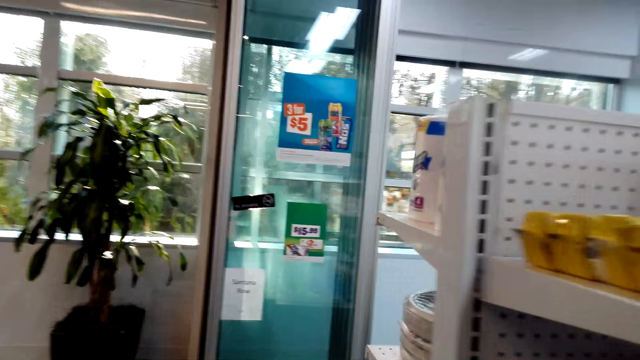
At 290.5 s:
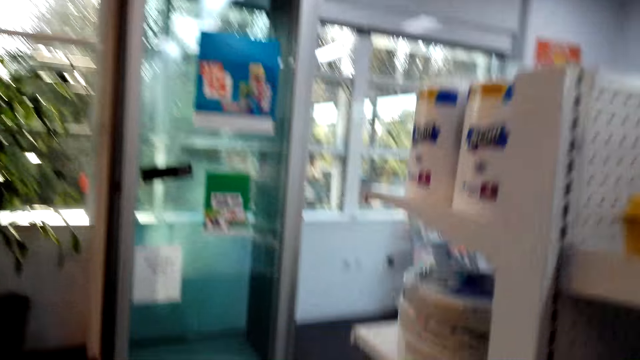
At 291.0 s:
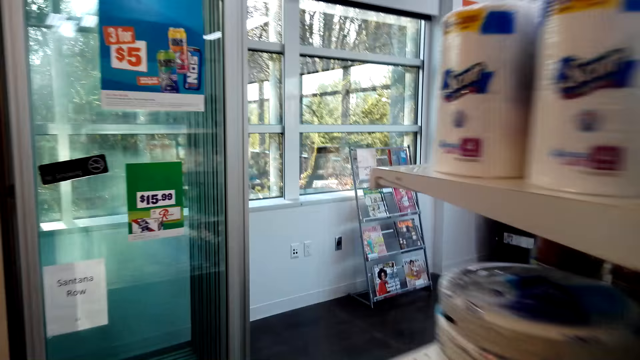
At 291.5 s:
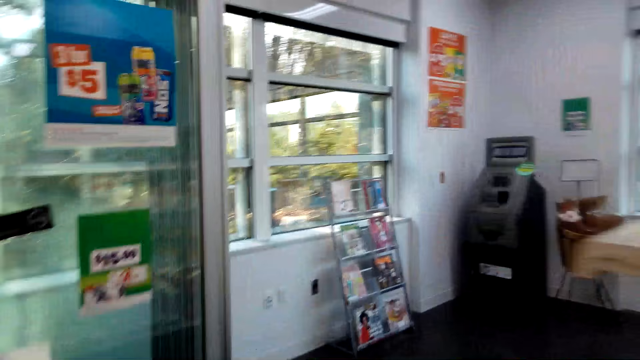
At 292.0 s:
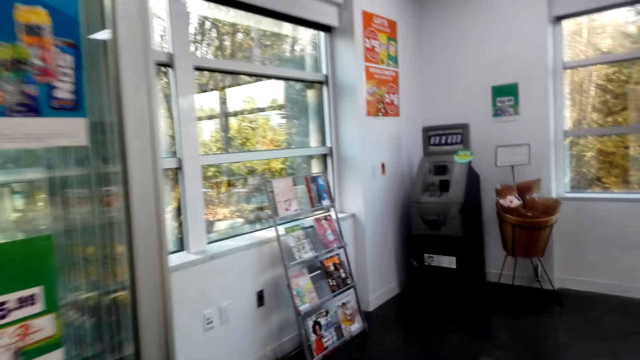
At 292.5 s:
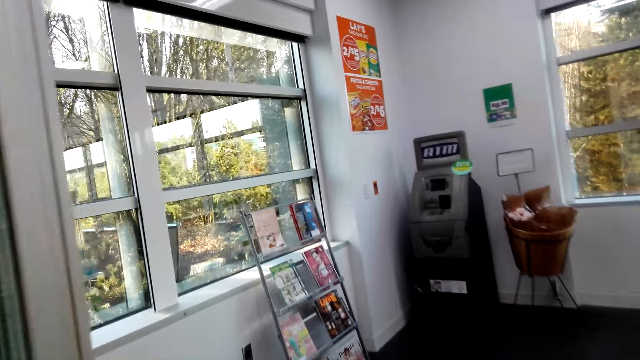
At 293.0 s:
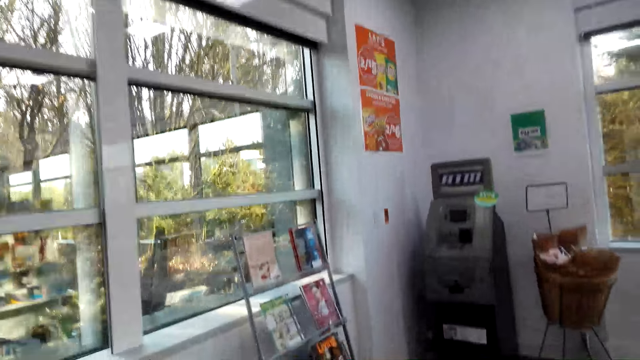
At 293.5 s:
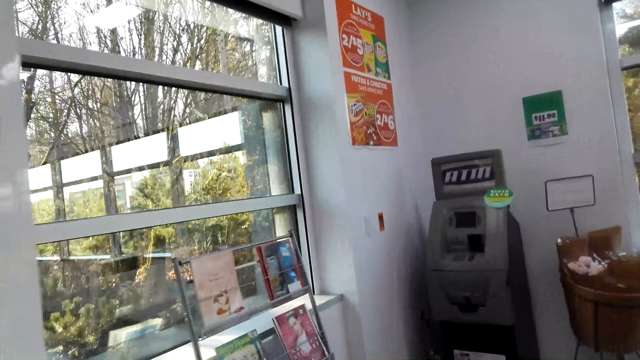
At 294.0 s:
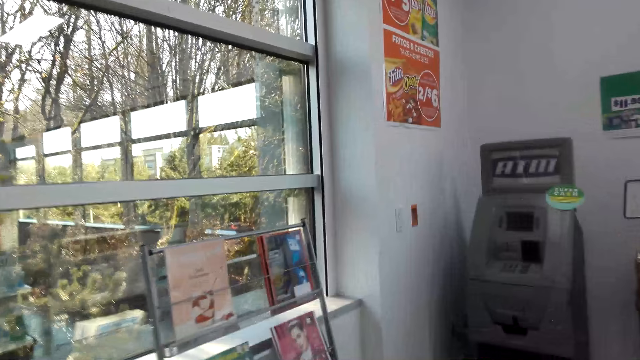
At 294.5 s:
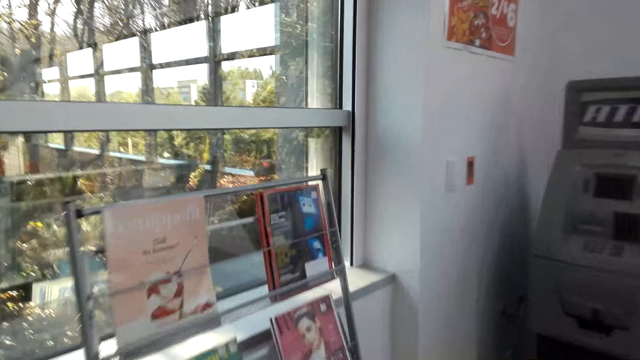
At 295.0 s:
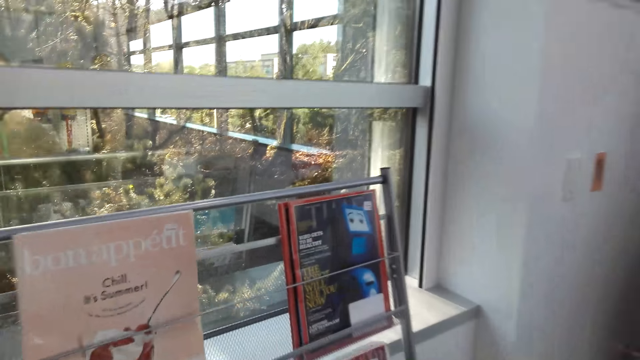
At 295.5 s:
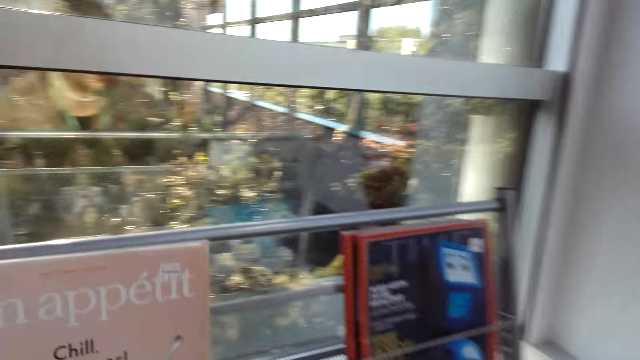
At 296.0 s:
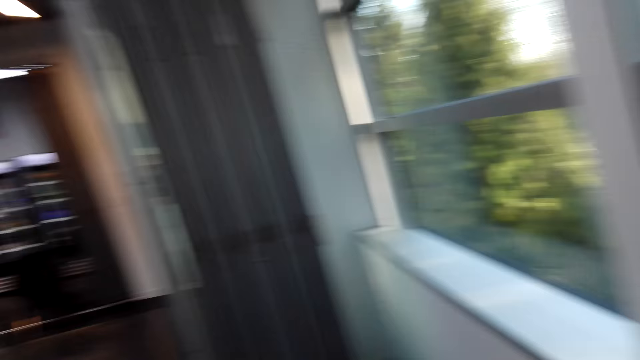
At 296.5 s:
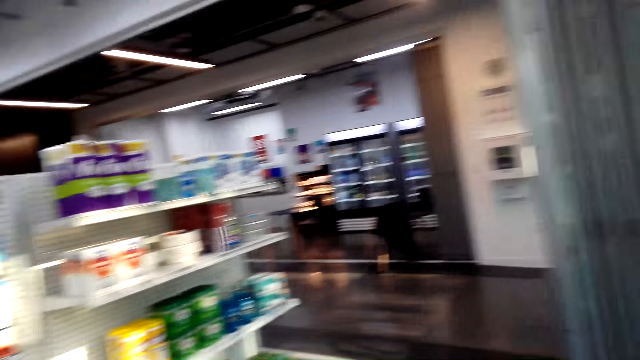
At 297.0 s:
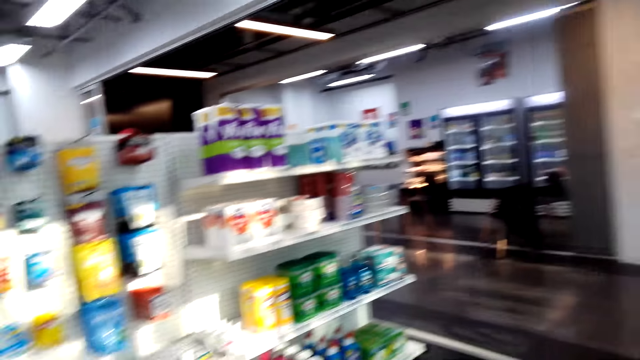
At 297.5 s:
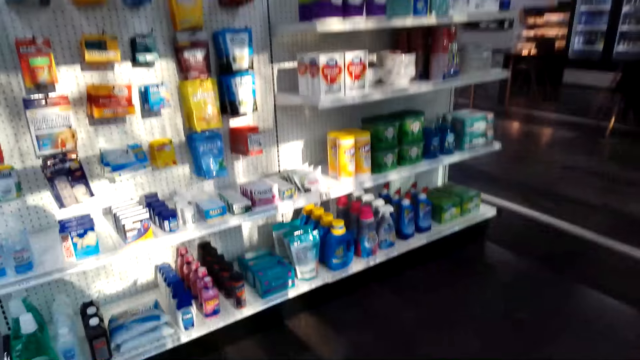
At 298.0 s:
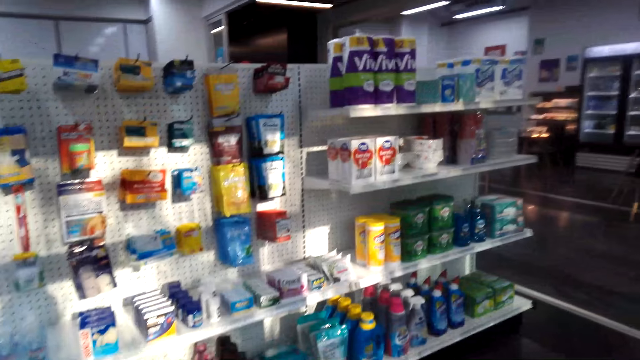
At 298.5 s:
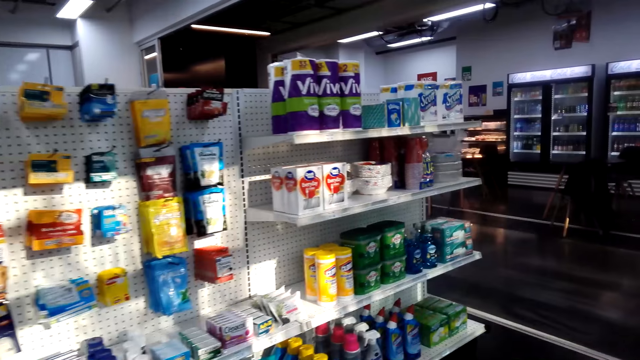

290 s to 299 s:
The camera wearer walks around the shop. They look at the magazines. They turn around the shop. They look around the shop.

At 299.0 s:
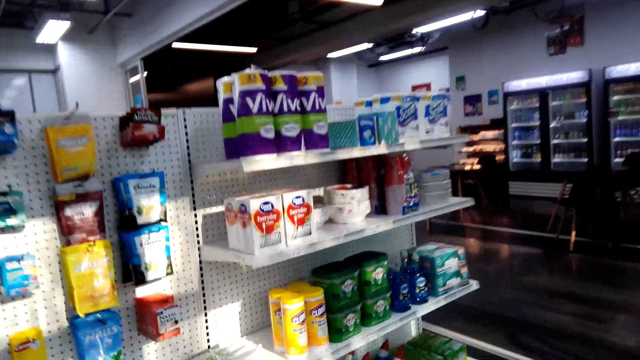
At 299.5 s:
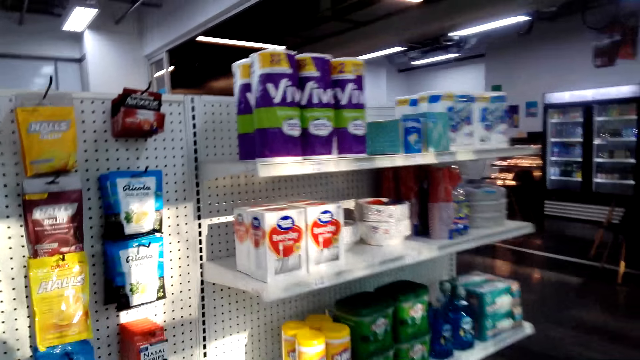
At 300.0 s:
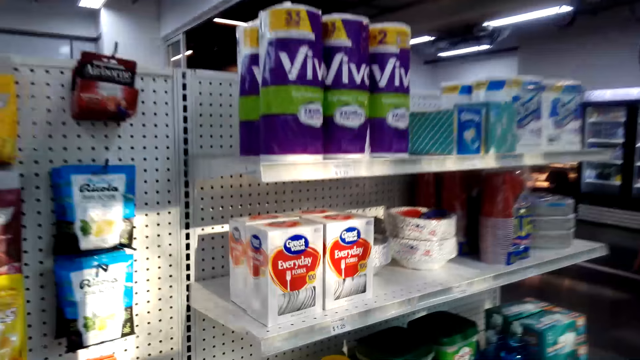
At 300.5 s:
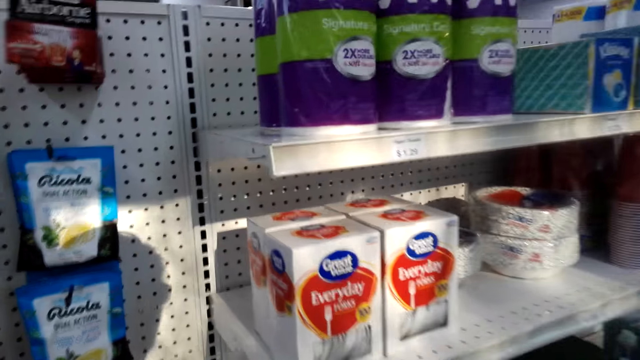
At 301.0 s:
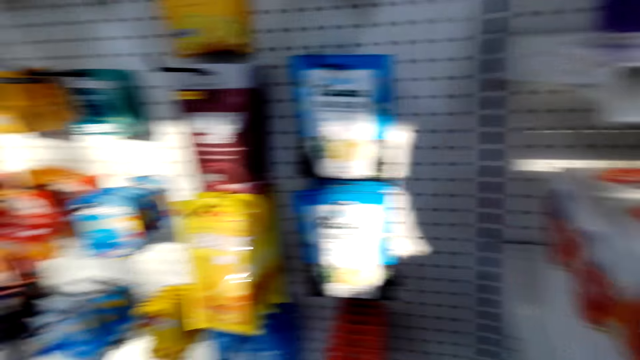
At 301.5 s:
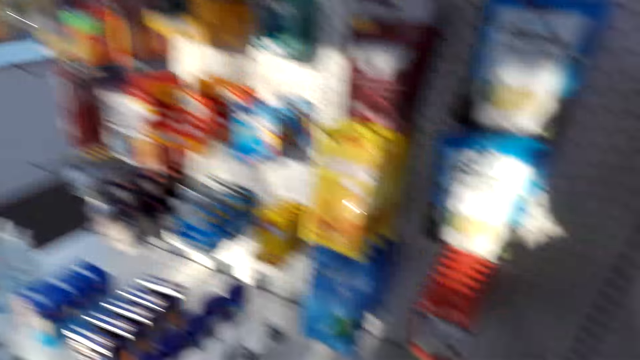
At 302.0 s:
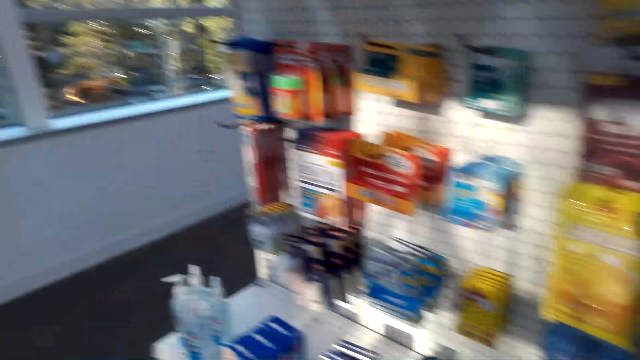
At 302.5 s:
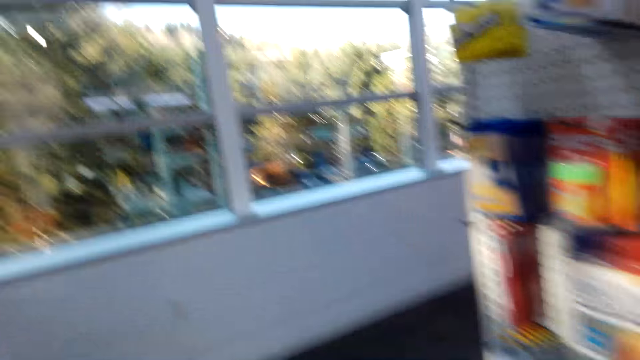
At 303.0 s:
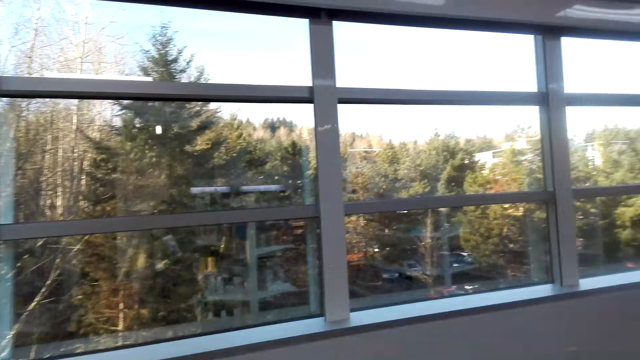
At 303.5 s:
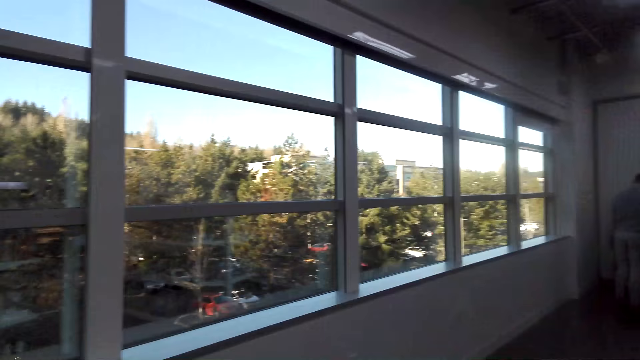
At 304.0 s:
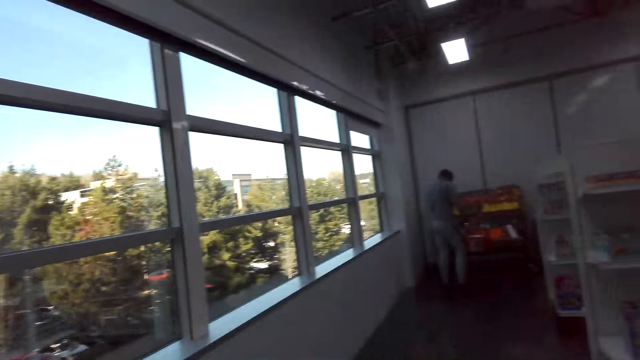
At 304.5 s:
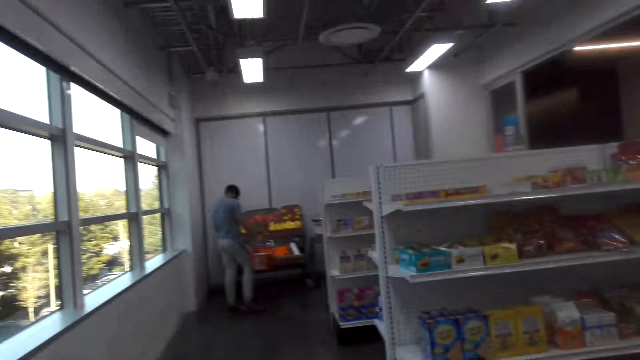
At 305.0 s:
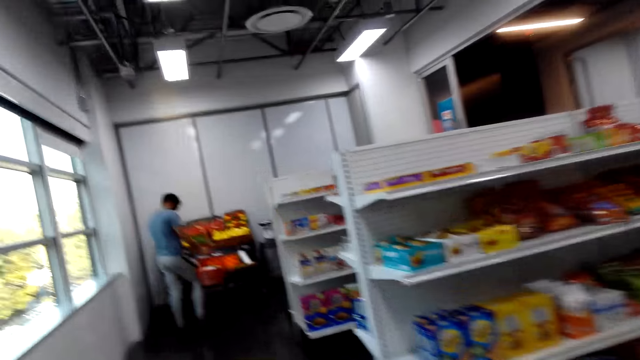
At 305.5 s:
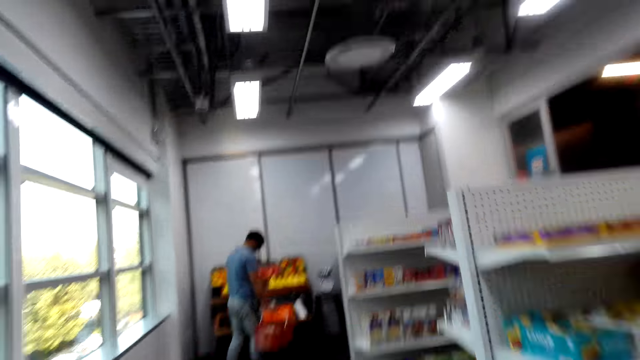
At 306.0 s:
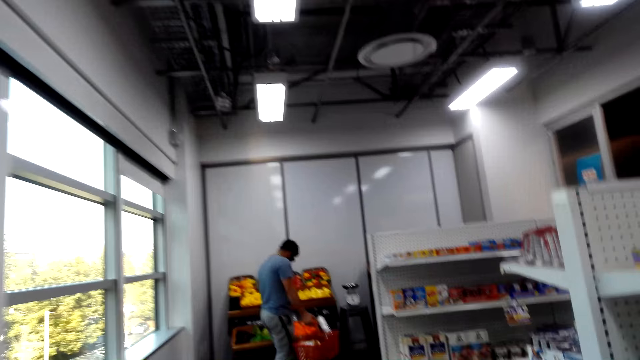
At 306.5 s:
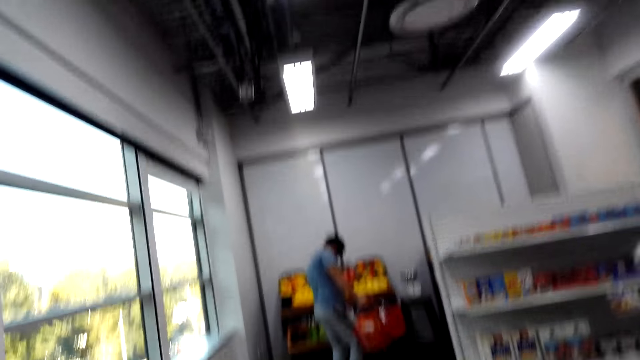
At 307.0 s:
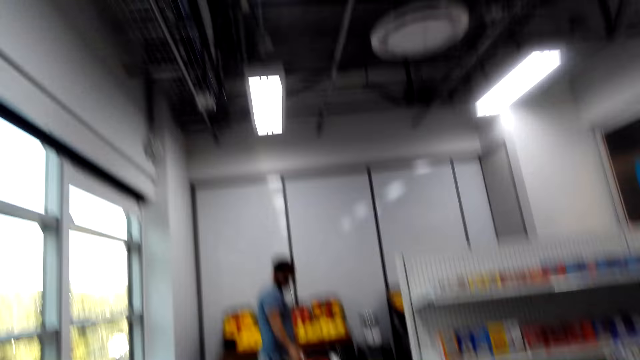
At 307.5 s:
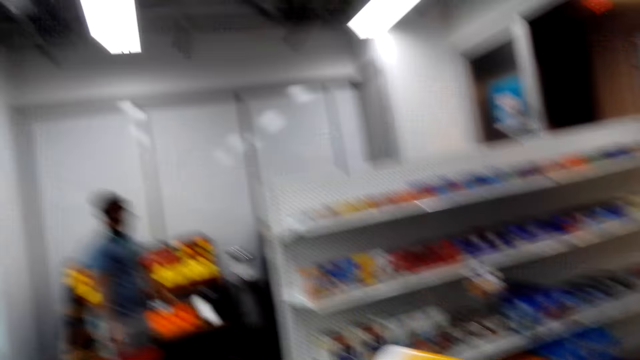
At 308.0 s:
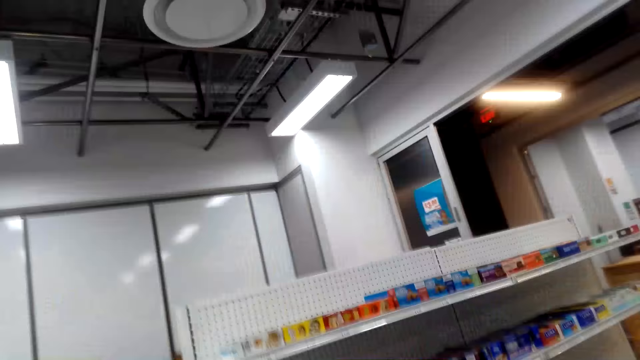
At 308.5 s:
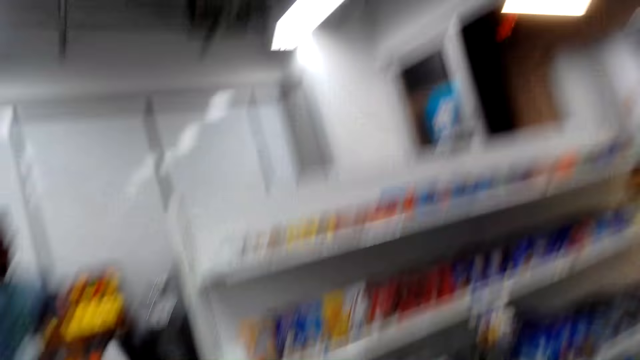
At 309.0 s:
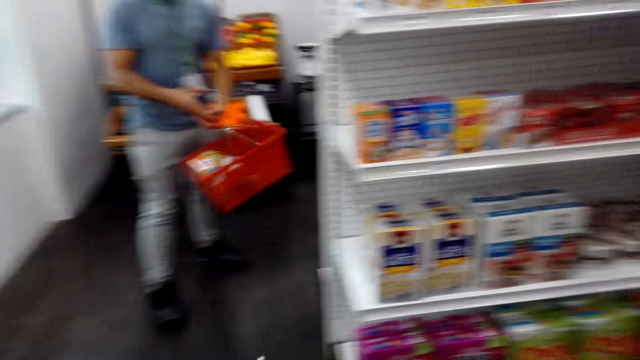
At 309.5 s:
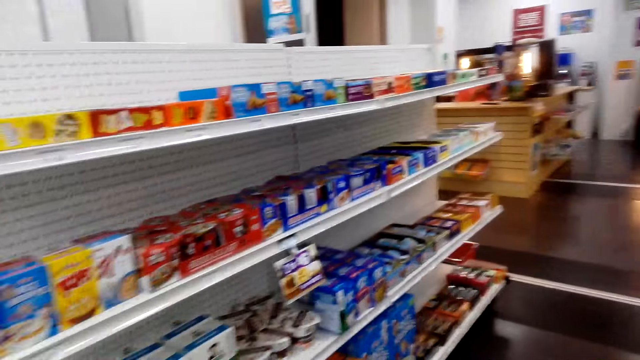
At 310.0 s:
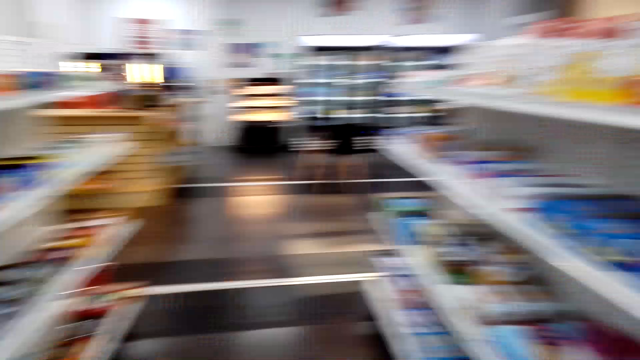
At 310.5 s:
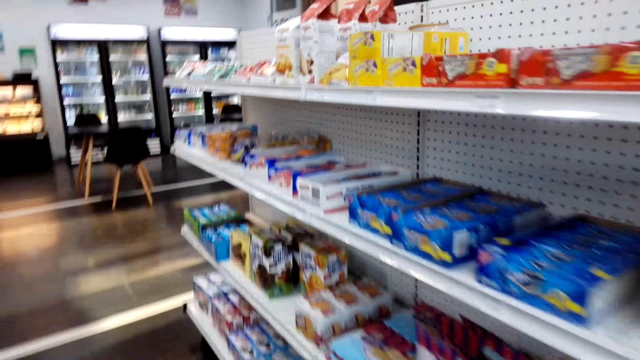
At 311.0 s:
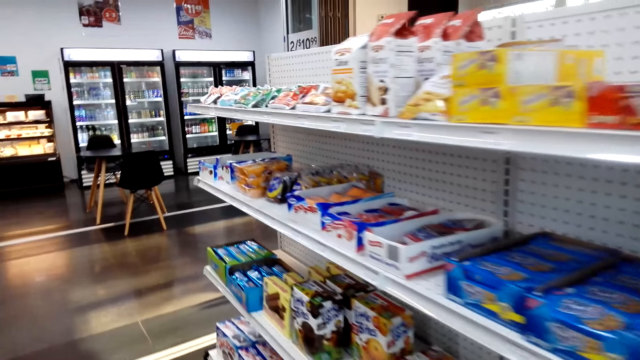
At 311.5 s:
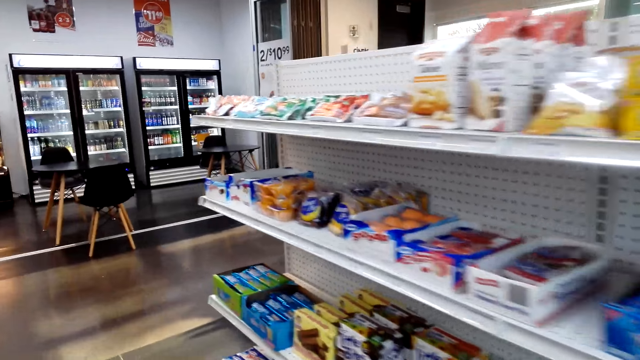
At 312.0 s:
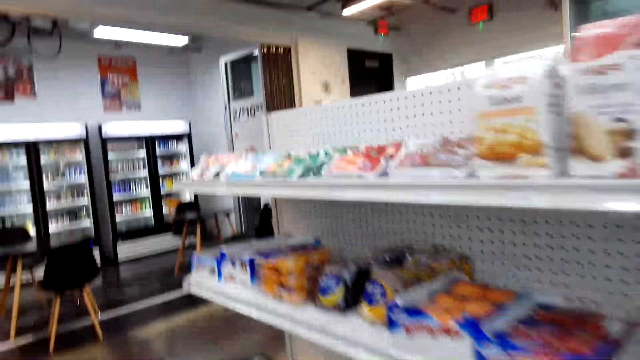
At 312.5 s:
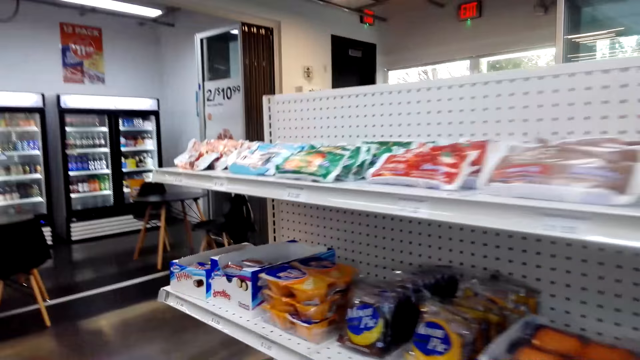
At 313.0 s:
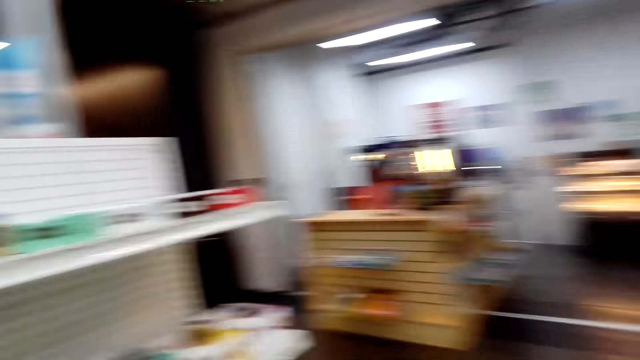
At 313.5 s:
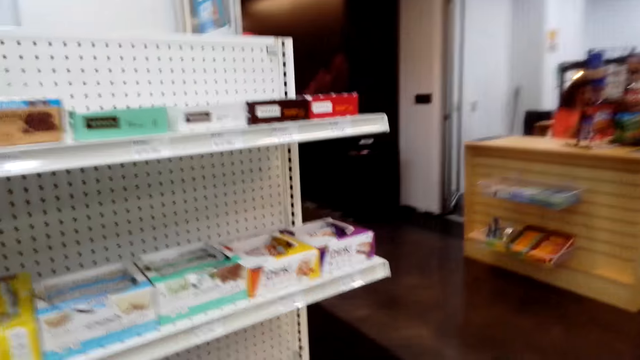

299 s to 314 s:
The camera wearer walks around the shop. They look around the shelf. They turn around the shop. They walk around the shop. They converse with a man. The camera wearer walks around the shop. They look around the shelf.
